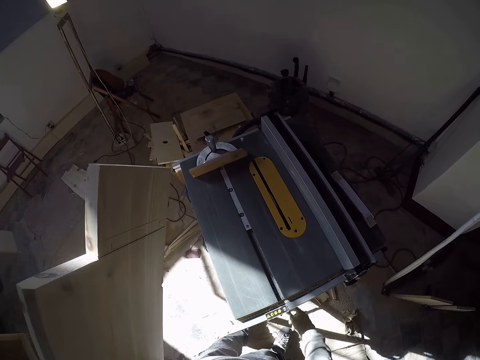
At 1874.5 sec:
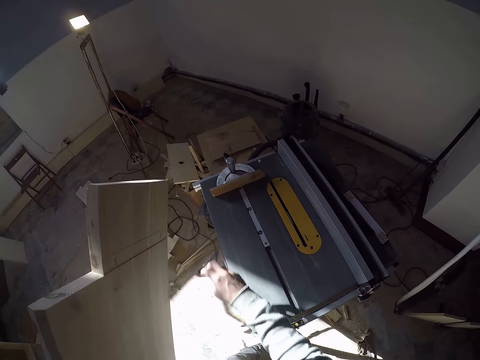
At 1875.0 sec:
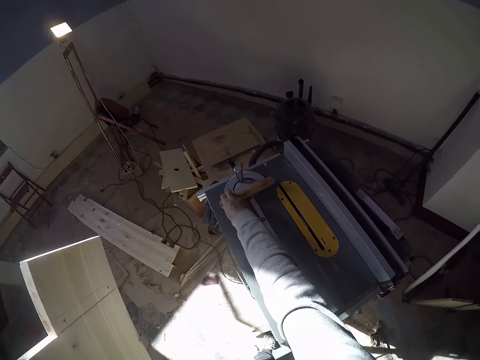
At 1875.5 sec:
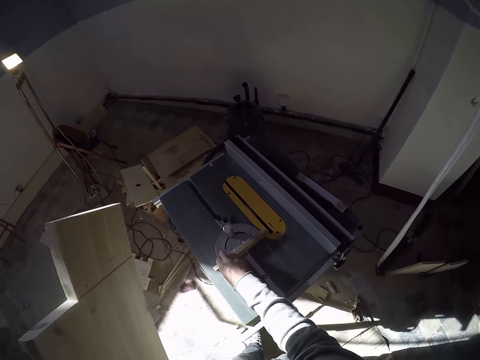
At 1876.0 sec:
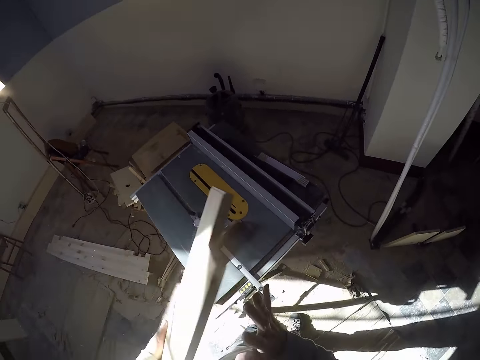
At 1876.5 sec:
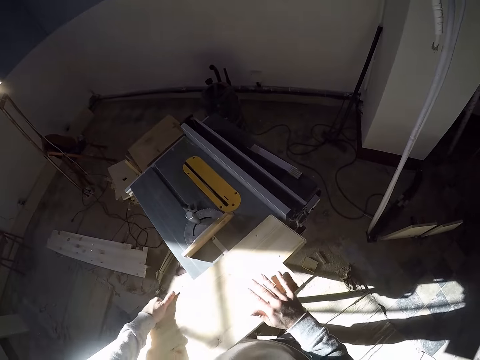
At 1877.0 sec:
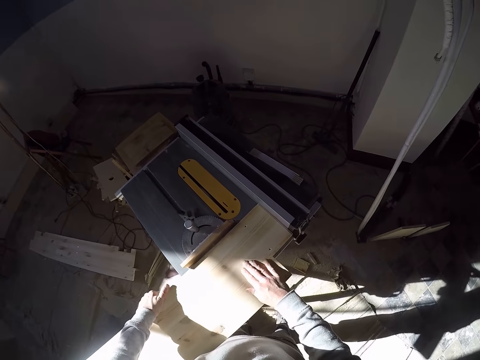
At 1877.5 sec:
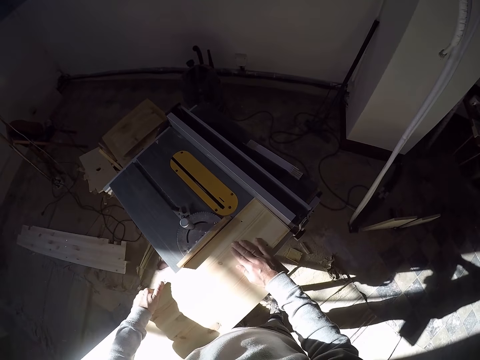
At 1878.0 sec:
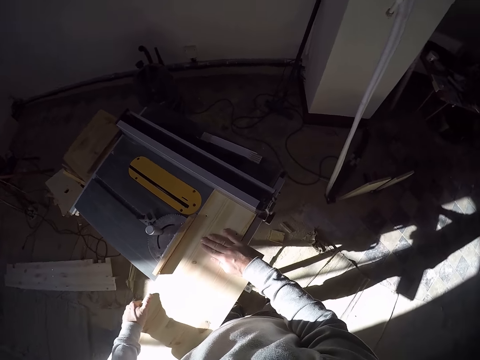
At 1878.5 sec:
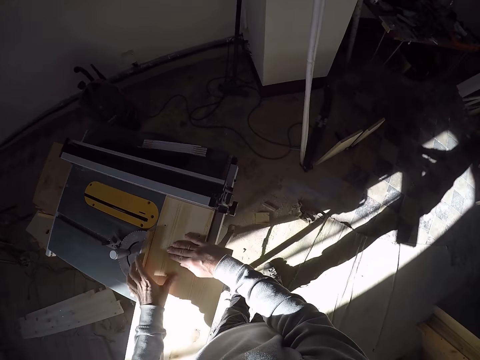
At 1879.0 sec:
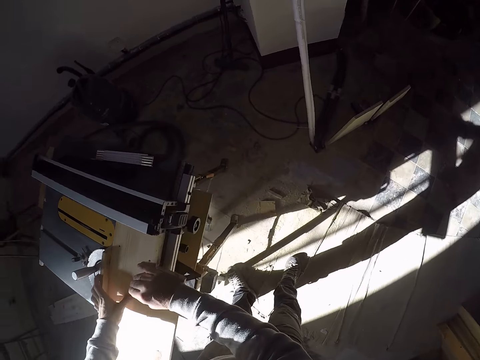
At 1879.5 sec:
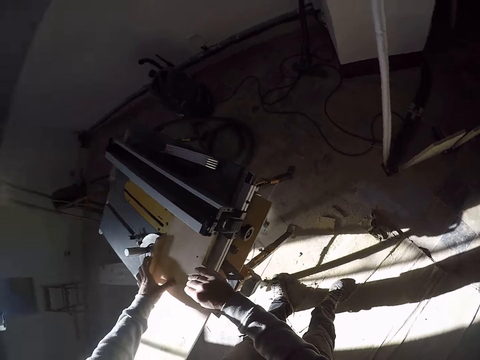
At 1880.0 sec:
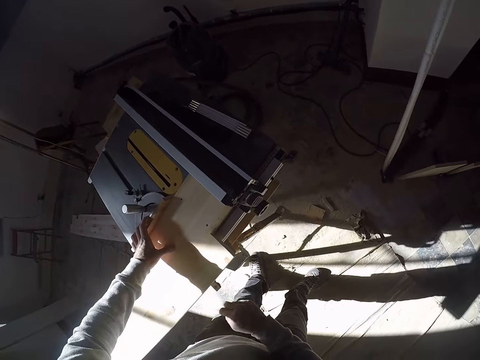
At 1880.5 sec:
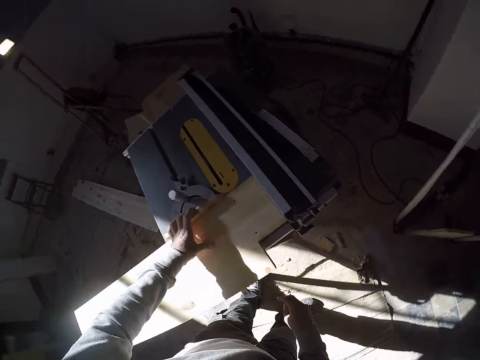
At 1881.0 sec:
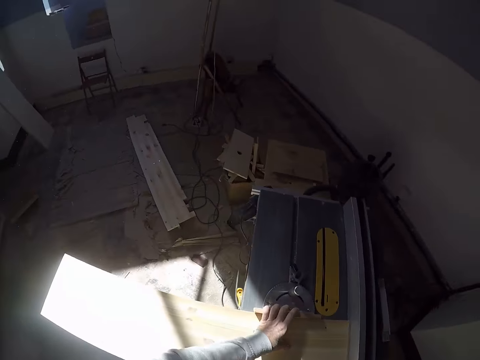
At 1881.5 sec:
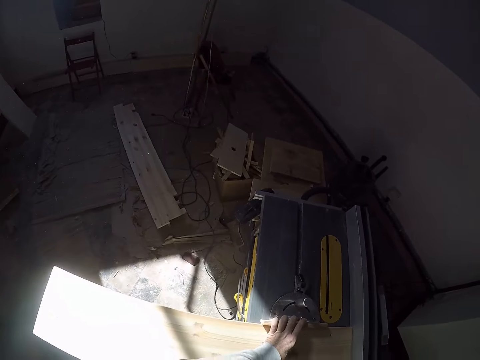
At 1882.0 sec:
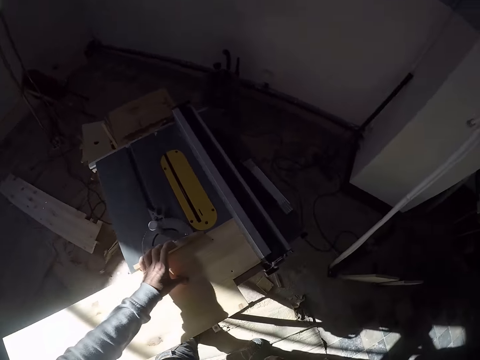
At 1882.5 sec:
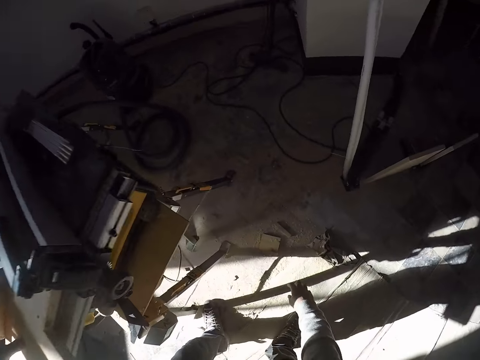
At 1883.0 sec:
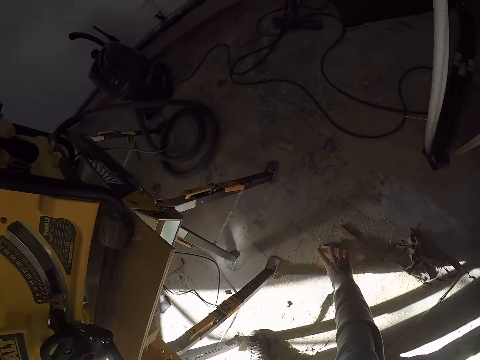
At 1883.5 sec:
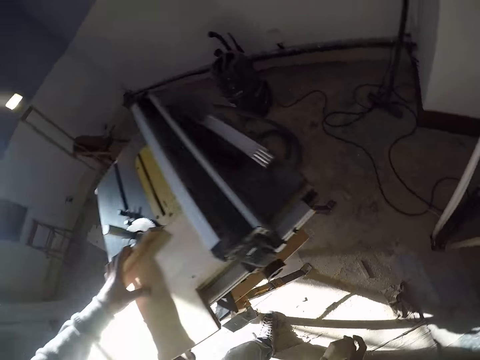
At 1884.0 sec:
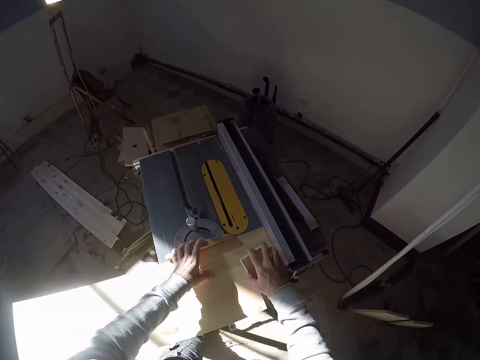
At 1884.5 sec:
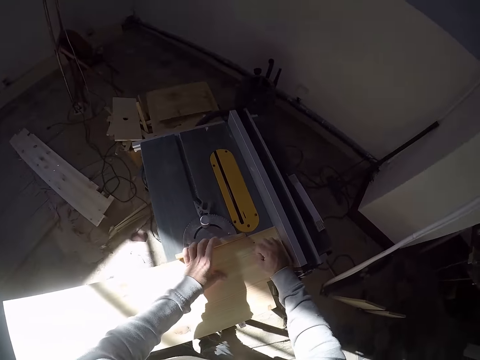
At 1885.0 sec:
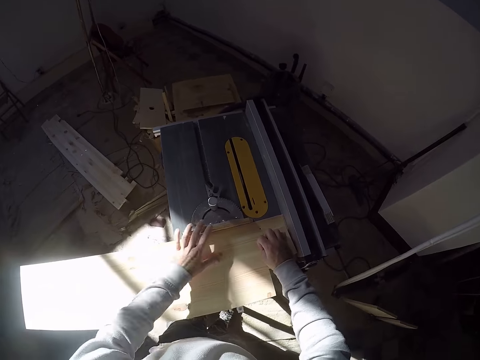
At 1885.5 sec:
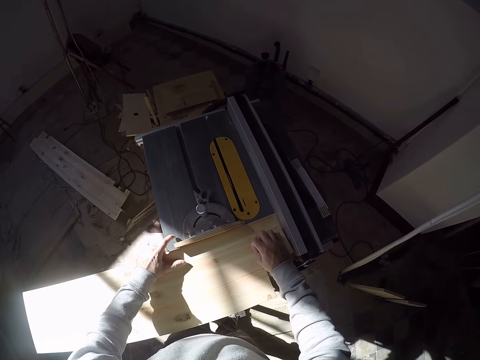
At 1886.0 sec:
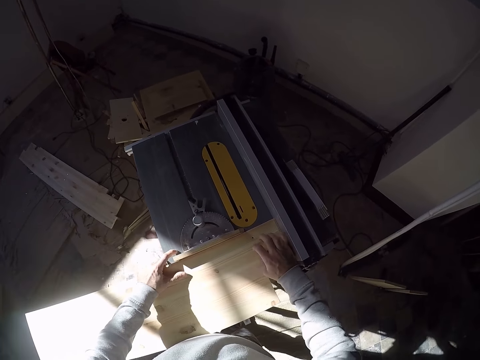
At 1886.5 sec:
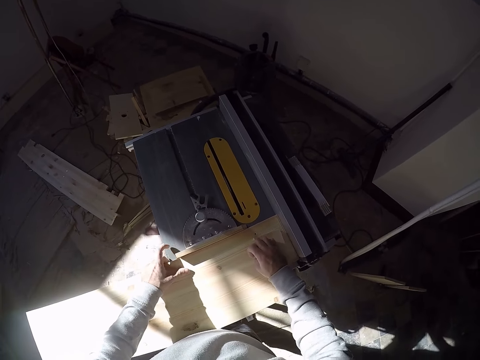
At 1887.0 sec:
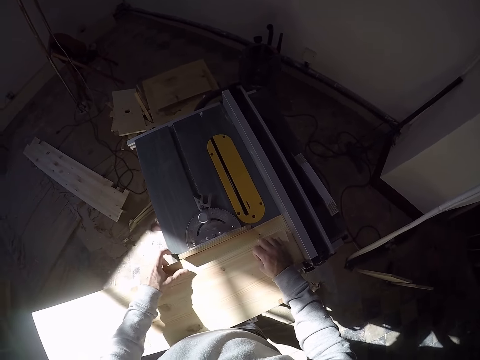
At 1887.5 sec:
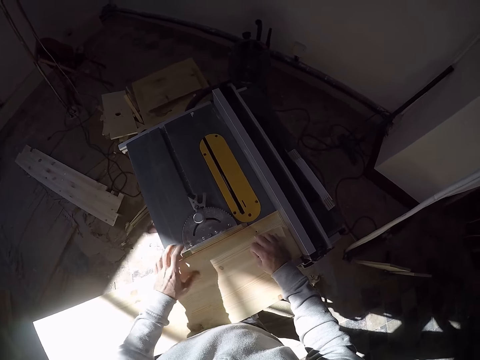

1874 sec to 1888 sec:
The camera wearer adjusts the wood smoother on the iron saw table with his right hand. He moves the measuring tool. He drops the wood on the iron saw table. He moves the plank on the circular wood cutter. He picks up a small wood from the ground with his right hand. He places the small wood on the bigger wood with his right hand.

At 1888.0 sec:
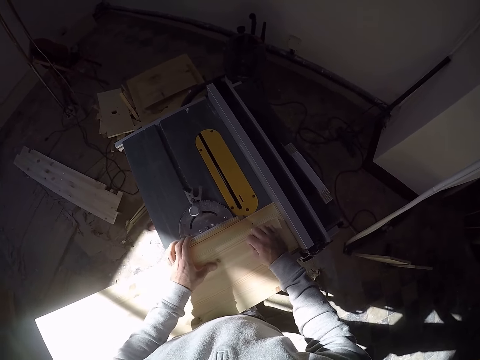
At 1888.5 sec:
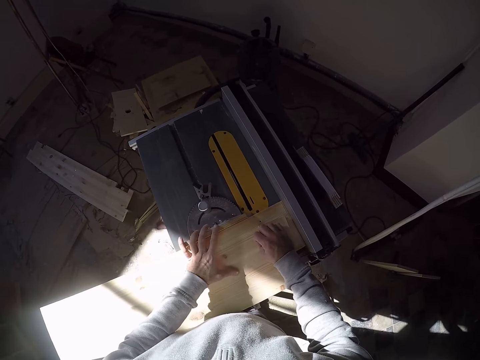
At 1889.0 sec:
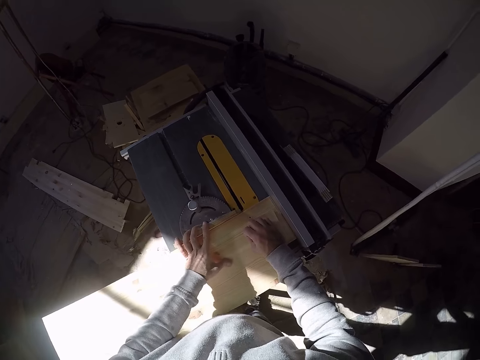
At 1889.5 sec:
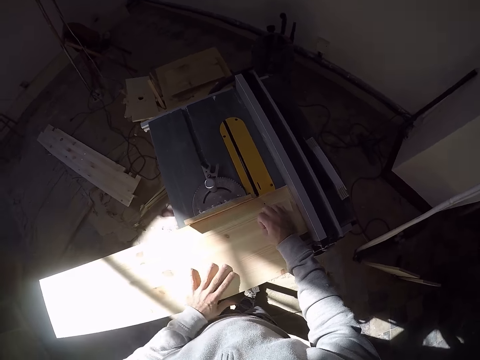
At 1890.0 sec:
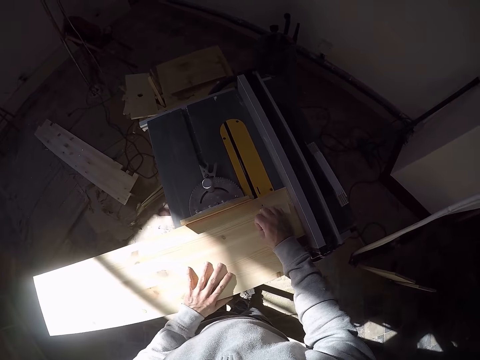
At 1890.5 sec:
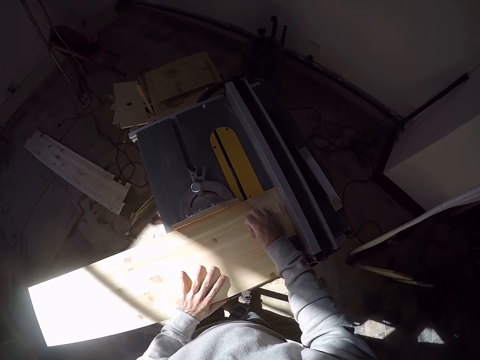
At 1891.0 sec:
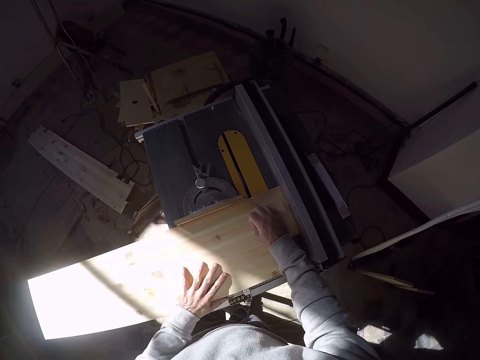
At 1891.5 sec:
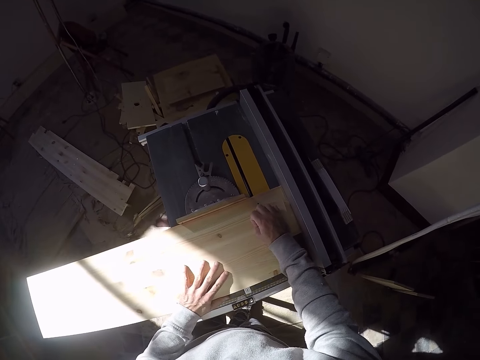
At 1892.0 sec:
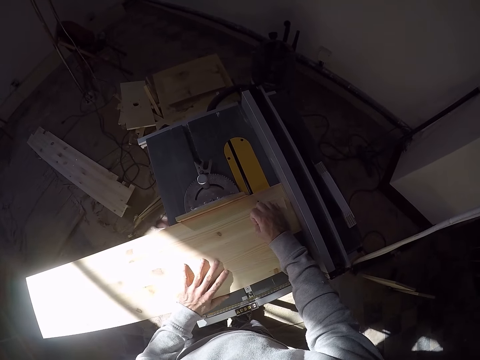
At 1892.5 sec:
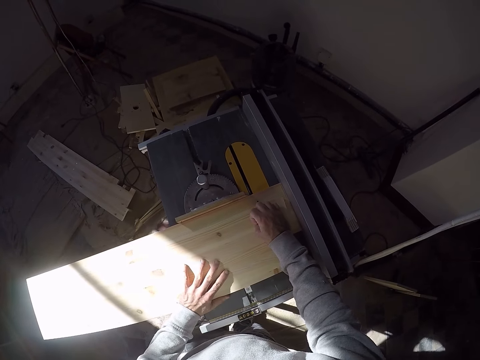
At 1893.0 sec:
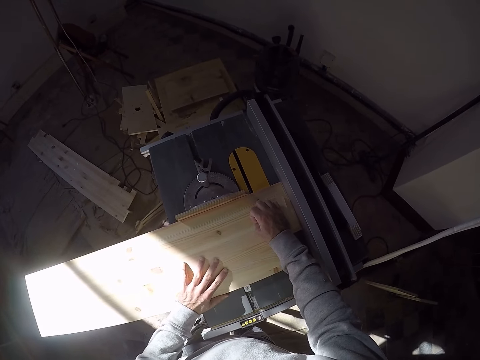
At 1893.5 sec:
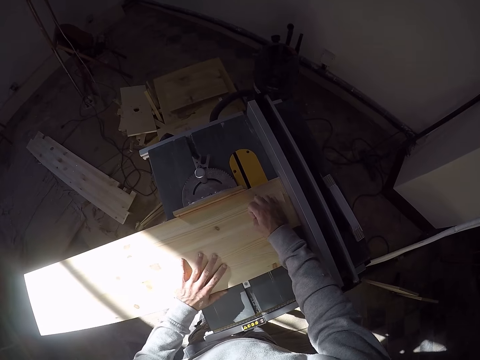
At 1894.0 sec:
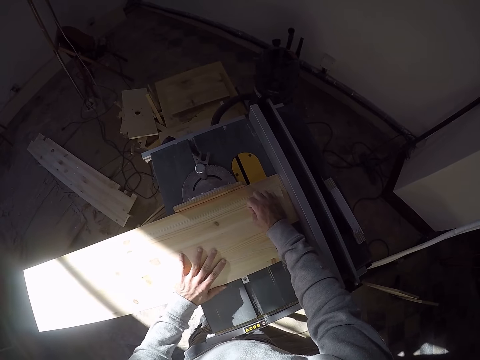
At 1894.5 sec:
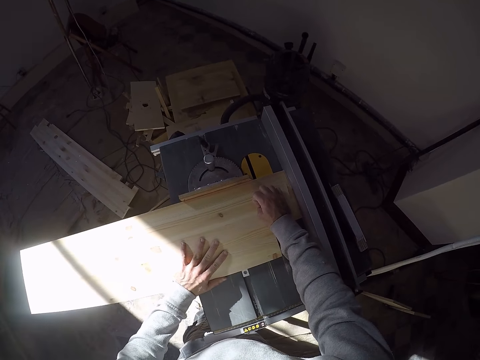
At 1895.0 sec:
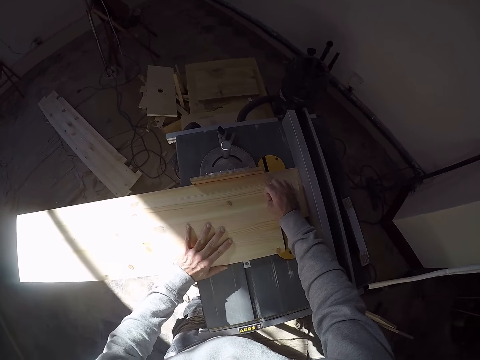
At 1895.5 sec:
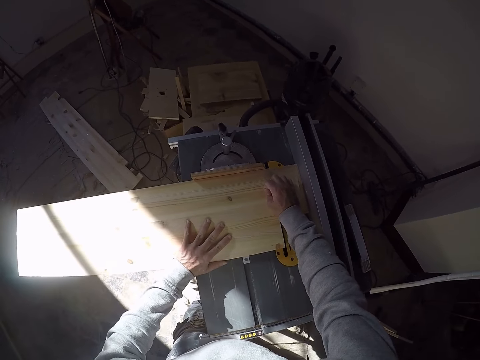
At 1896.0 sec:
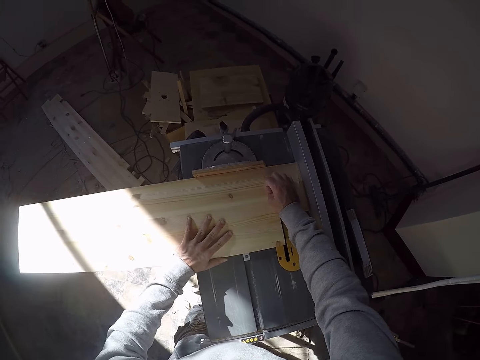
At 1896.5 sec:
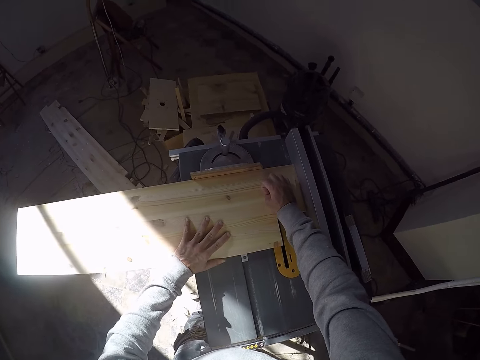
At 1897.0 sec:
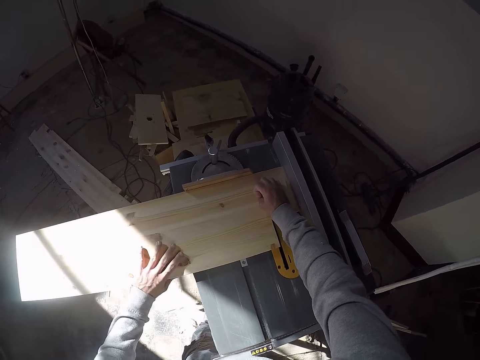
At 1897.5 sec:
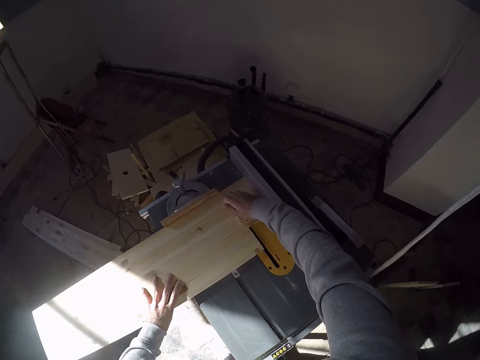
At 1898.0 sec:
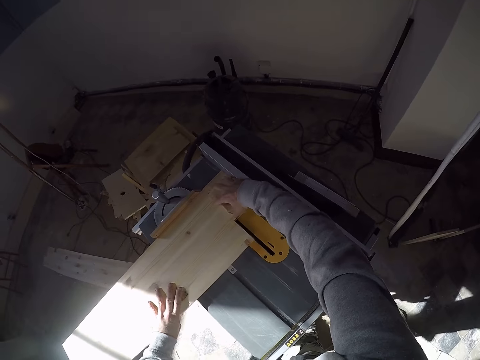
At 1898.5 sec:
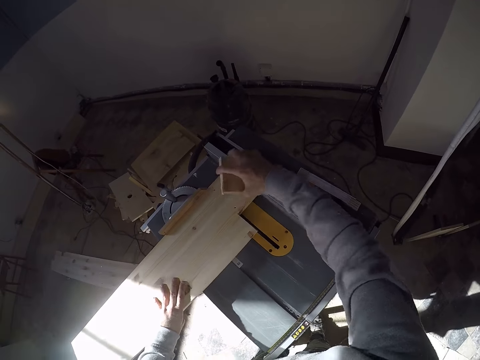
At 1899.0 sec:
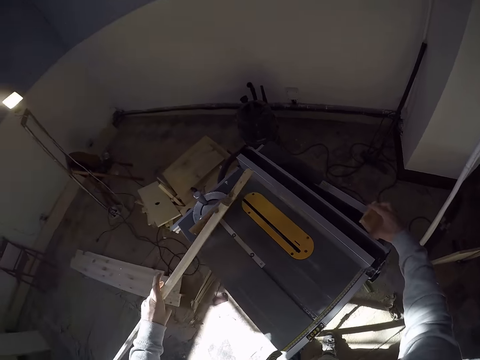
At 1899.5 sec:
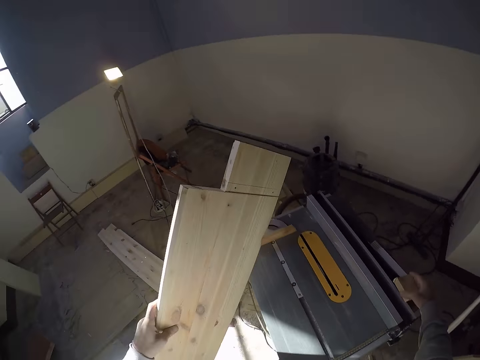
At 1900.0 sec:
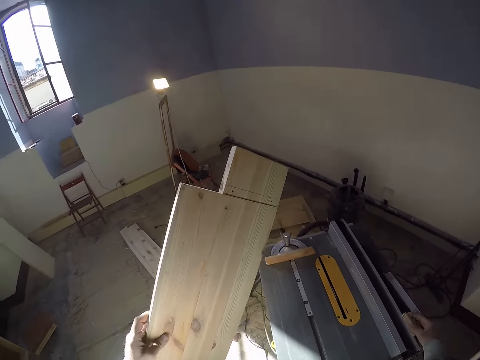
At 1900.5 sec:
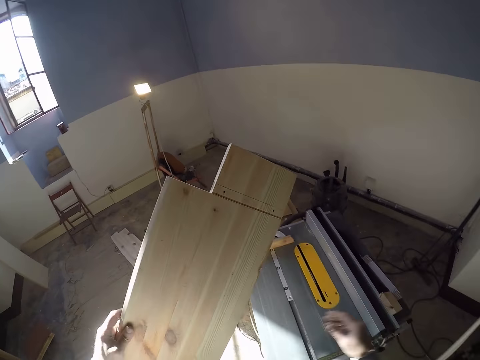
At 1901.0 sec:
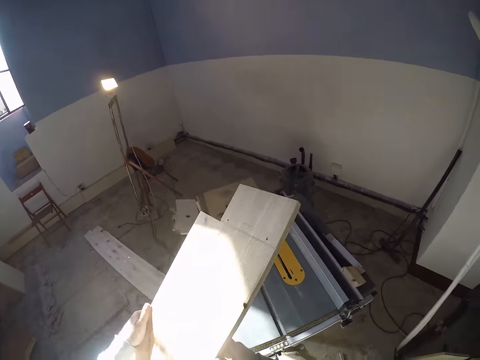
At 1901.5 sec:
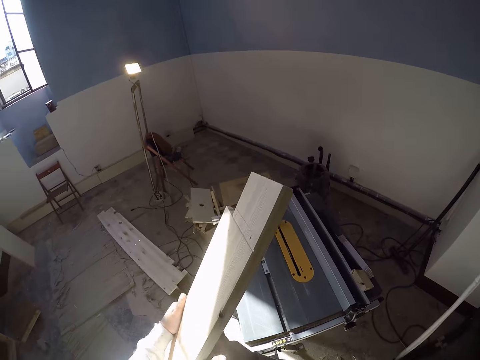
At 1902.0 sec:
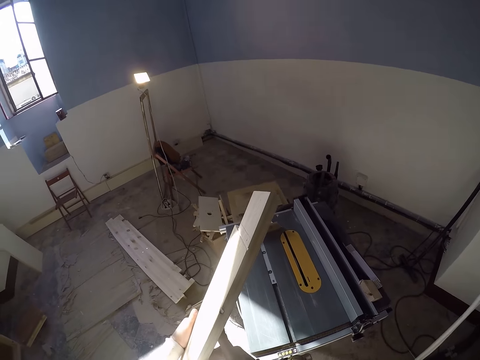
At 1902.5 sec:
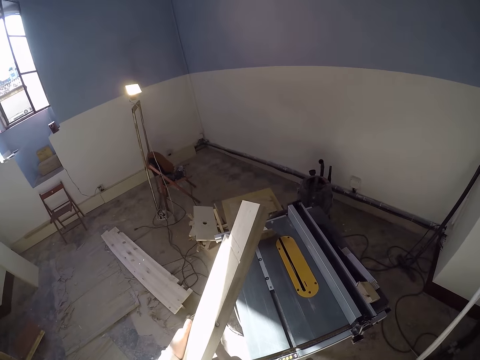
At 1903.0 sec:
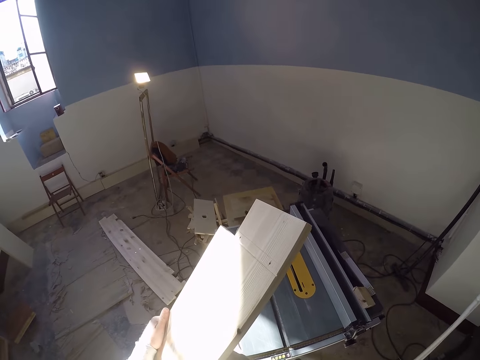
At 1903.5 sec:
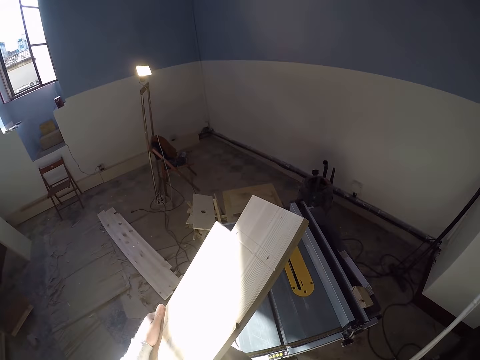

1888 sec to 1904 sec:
The camera wearer adjusts the wood on the iron saw table. He moves the hand on the plank. He cuts the plank. He lifts the wood from the iron saw table with his left hand. He drops the small wood on the iron saw table. He rotates the plank.
